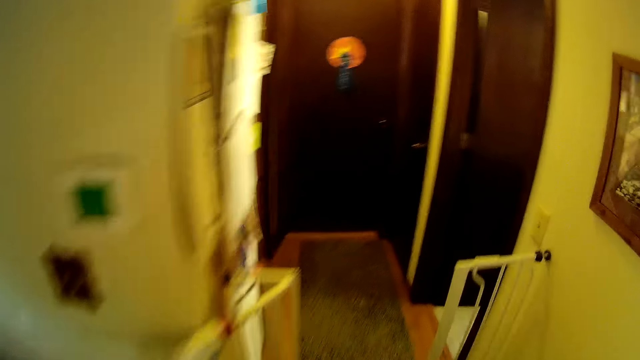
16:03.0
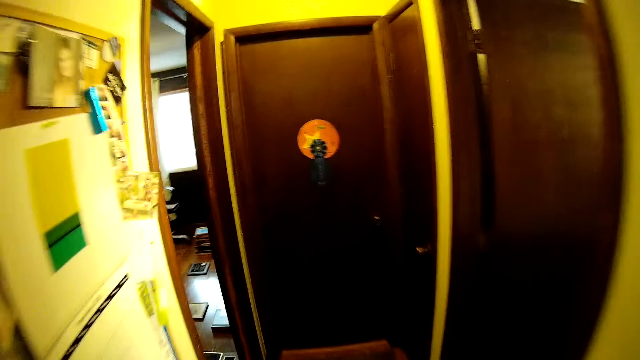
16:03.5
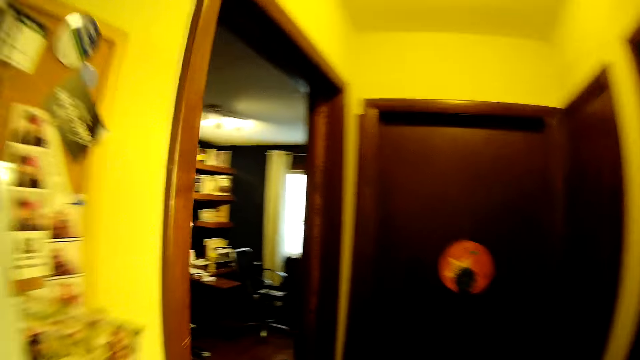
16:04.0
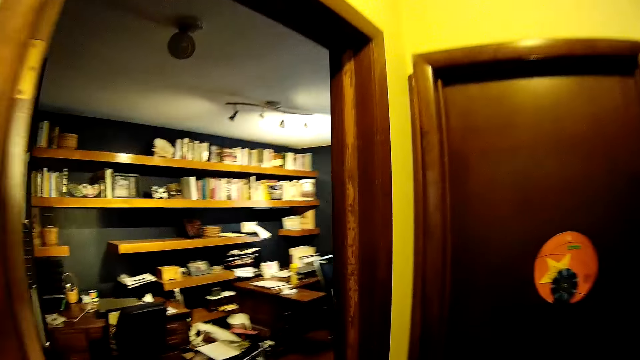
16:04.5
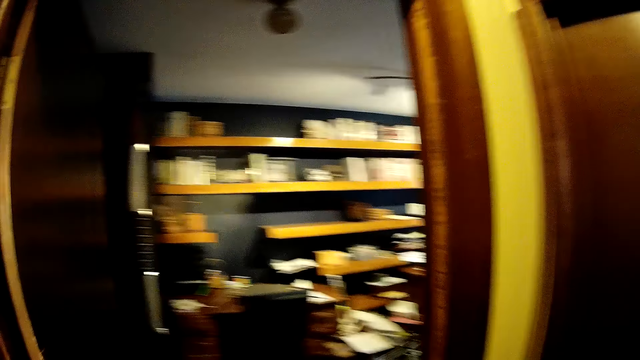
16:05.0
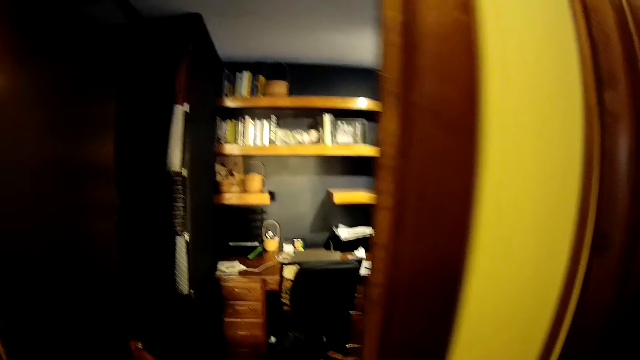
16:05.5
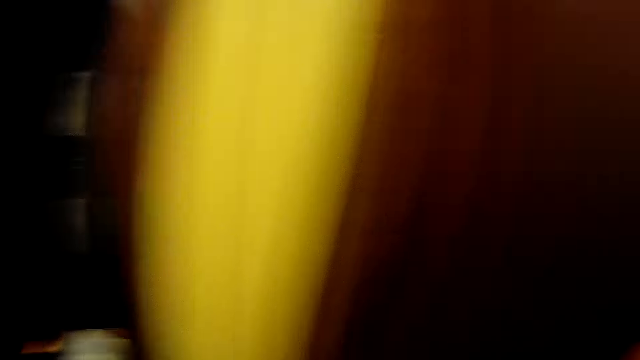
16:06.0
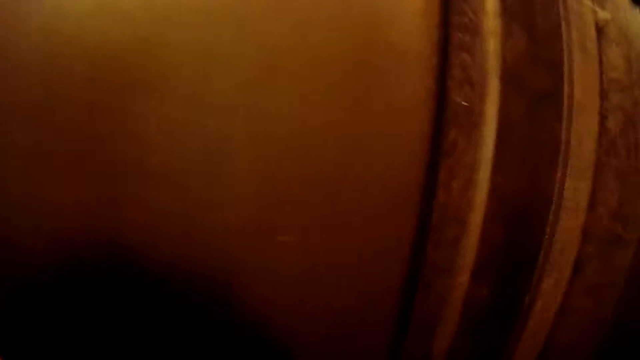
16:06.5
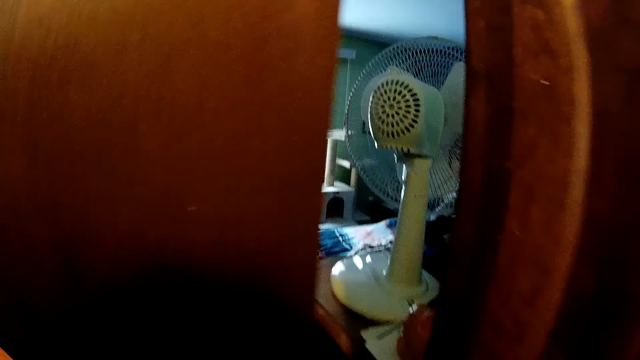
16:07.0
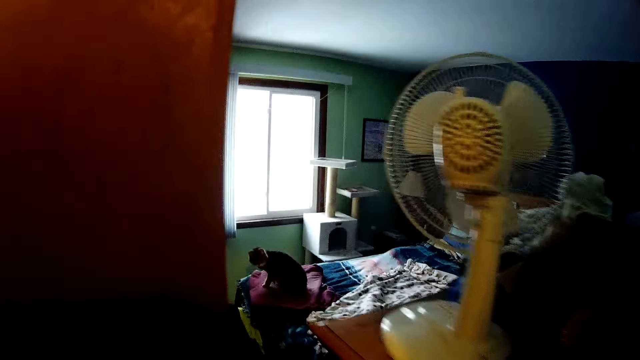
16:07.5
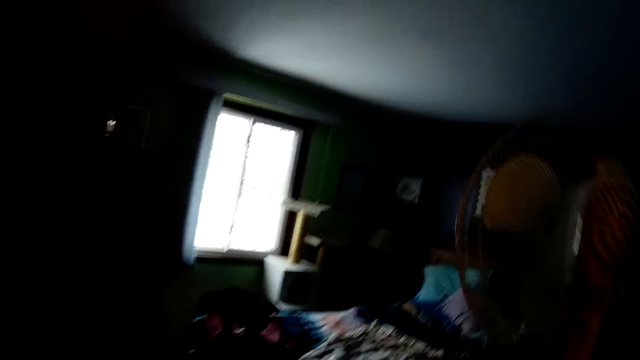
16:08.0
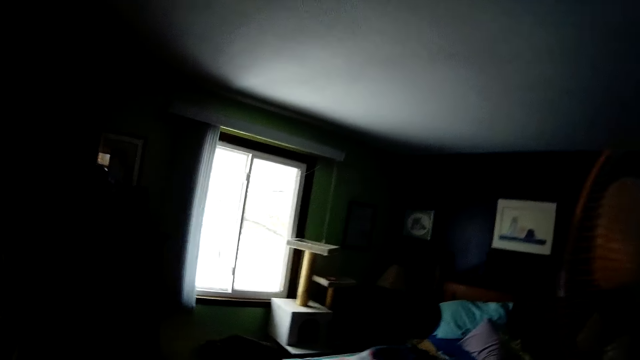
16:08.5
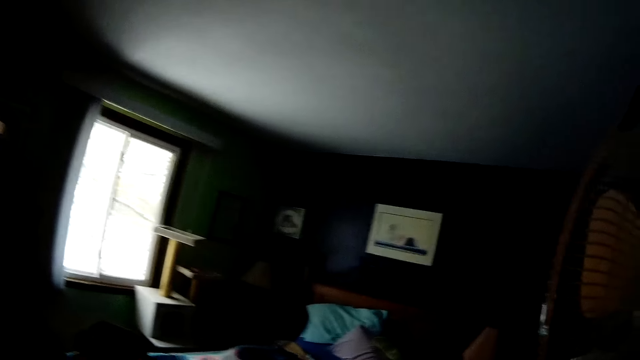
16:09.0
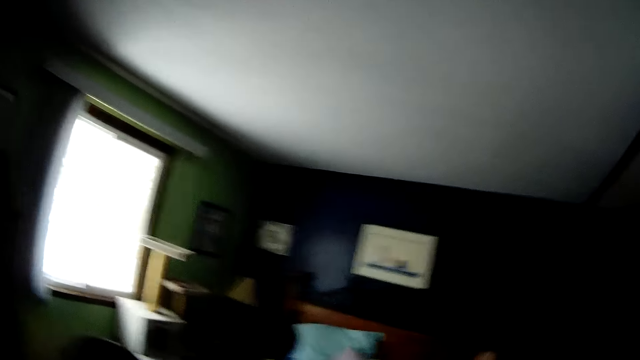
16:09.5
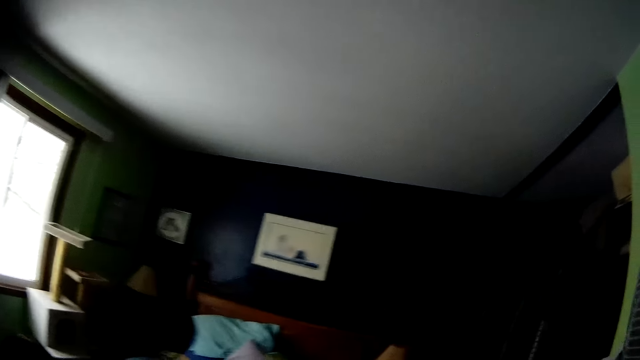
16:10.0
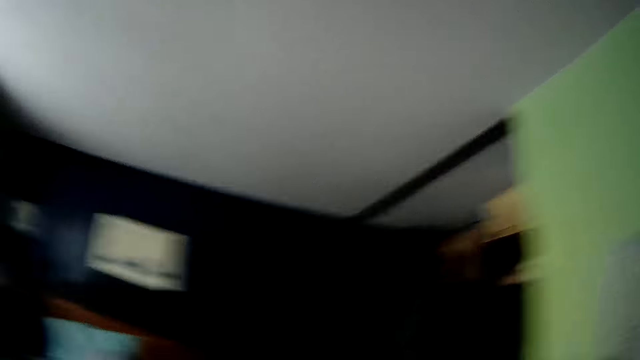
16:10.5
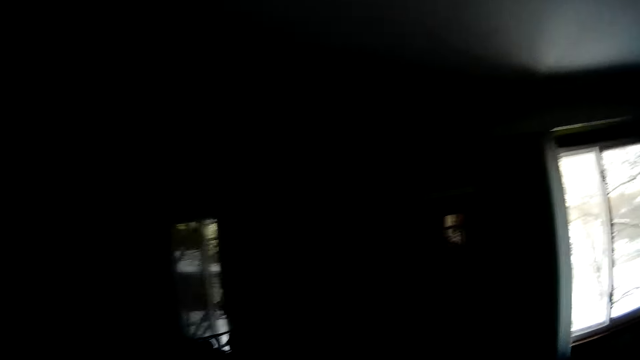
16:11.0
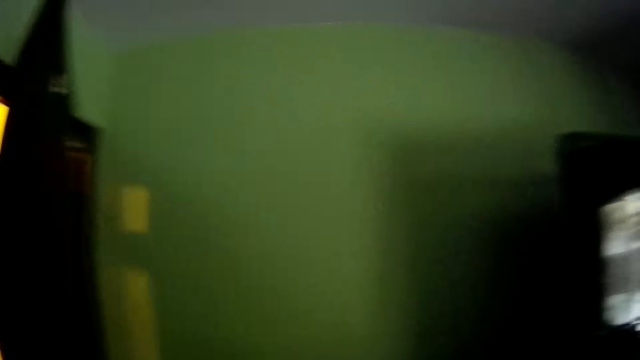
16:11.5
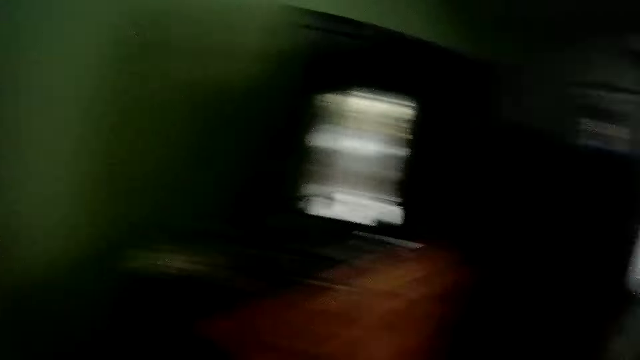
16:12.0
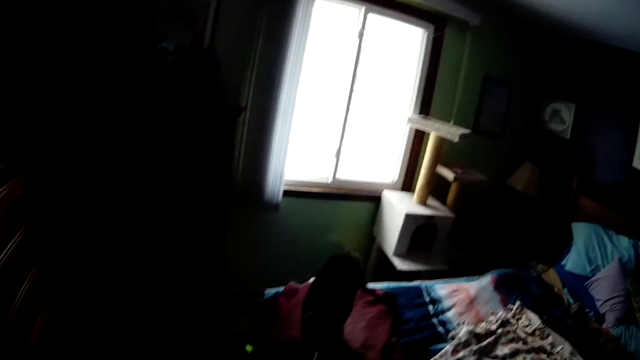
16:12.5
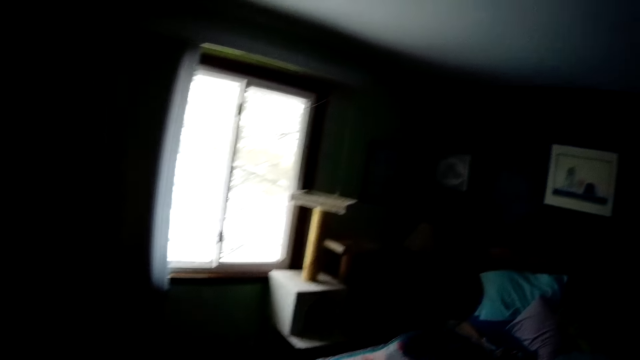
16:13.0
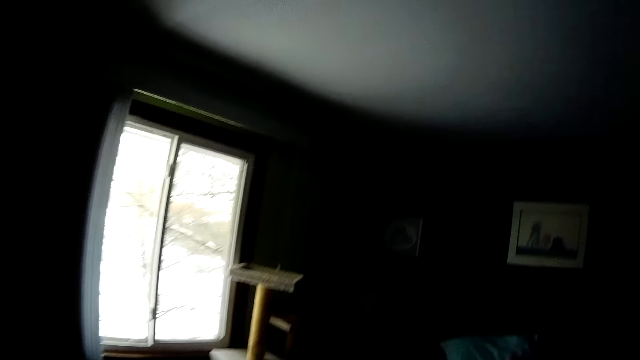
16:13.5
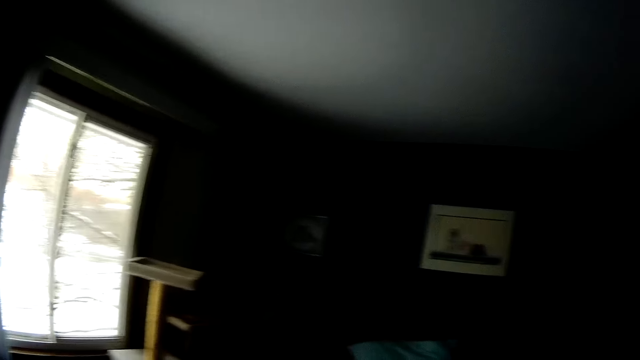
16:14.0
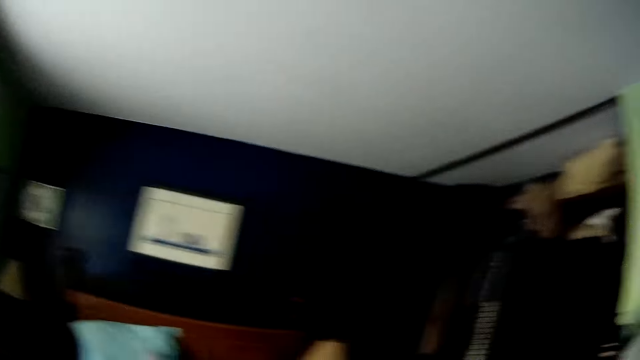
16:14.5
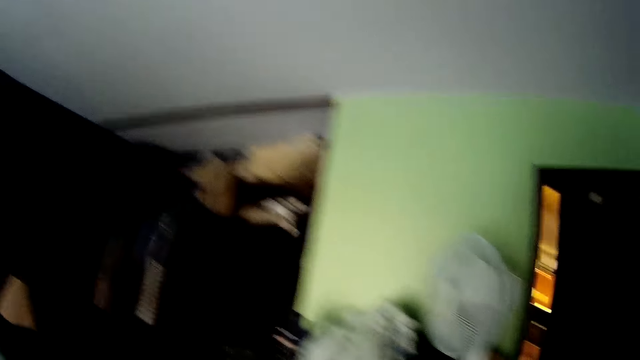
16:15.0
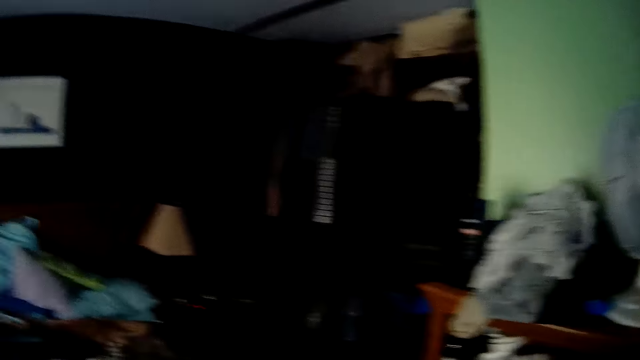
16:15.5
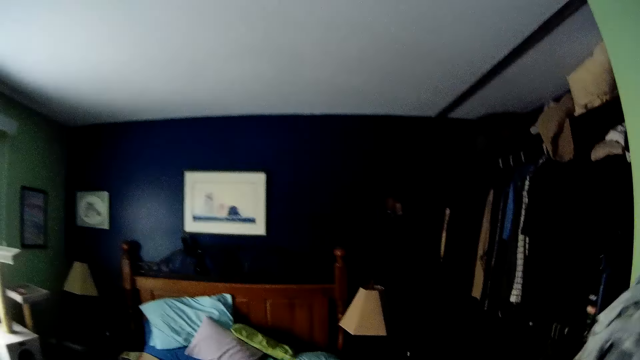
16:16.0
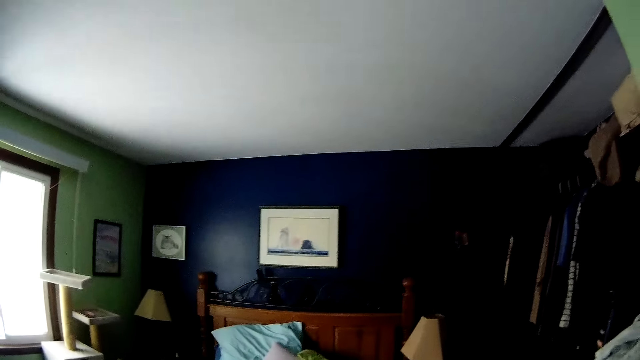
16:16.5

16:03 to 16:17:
The camera wearer opens a door. They walk into a room. They turn around. A cat leaves a bed.

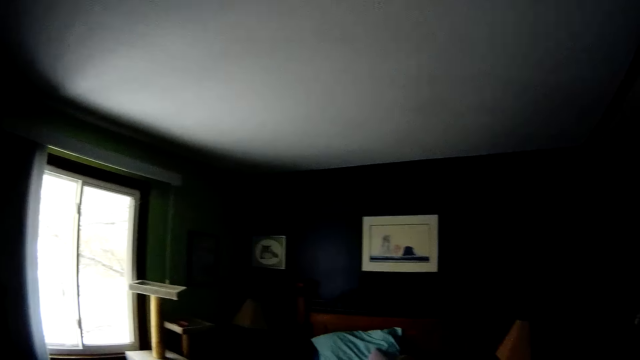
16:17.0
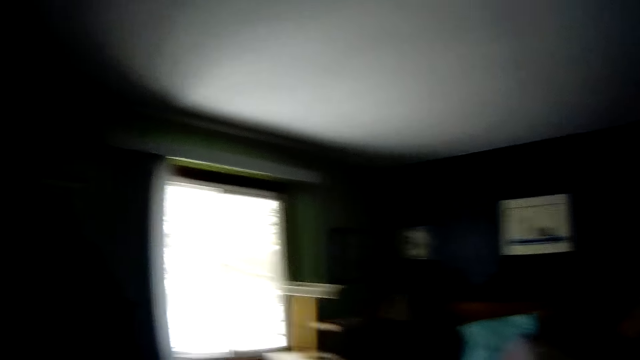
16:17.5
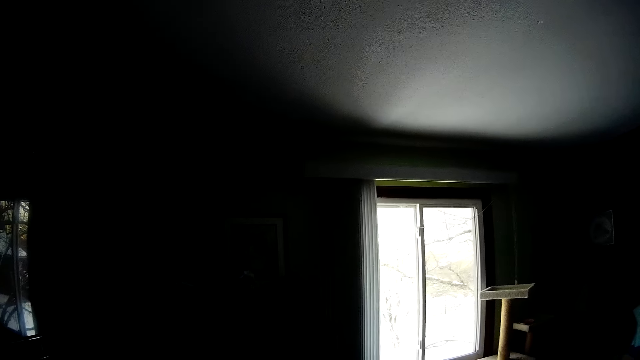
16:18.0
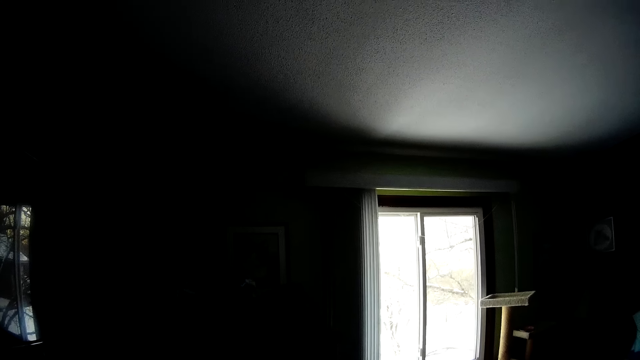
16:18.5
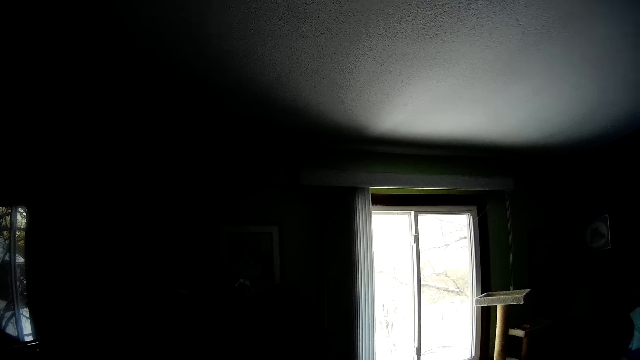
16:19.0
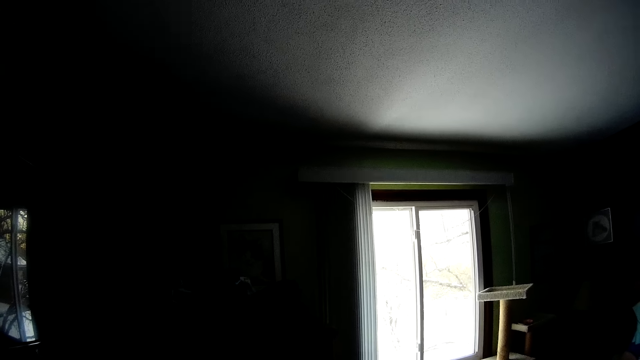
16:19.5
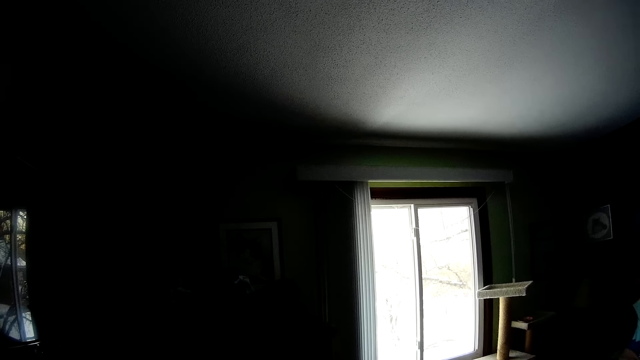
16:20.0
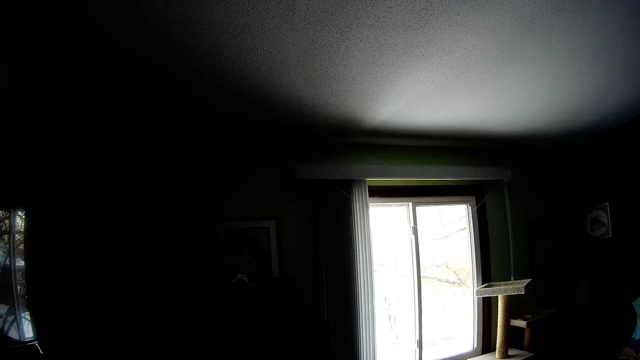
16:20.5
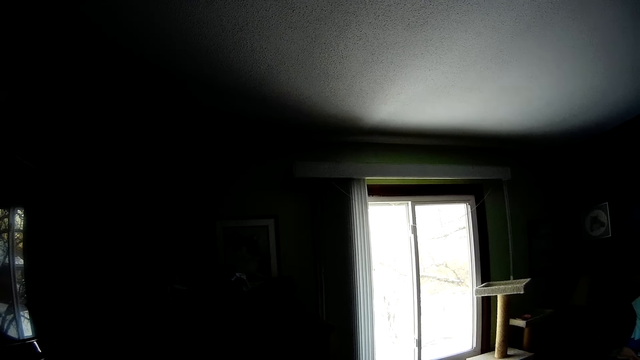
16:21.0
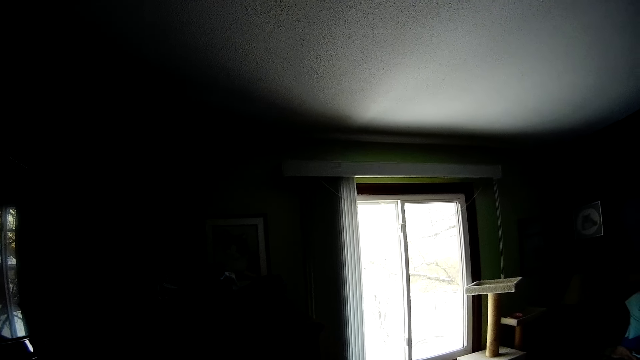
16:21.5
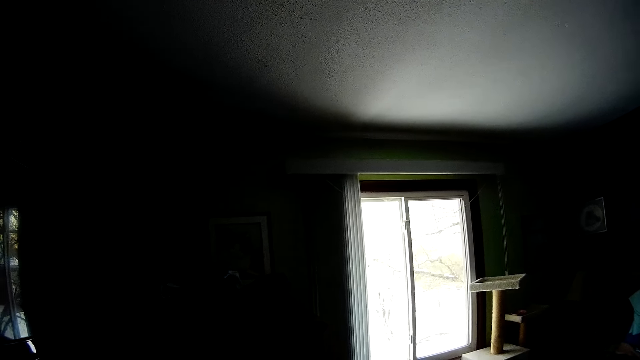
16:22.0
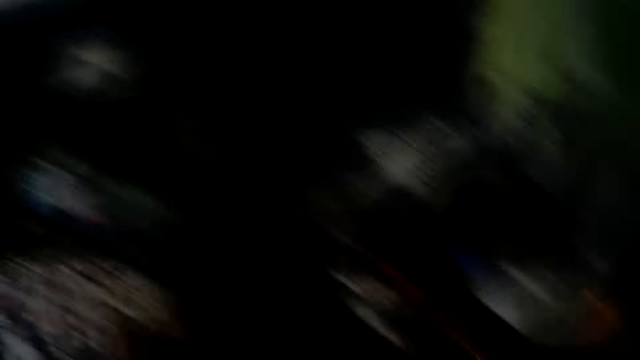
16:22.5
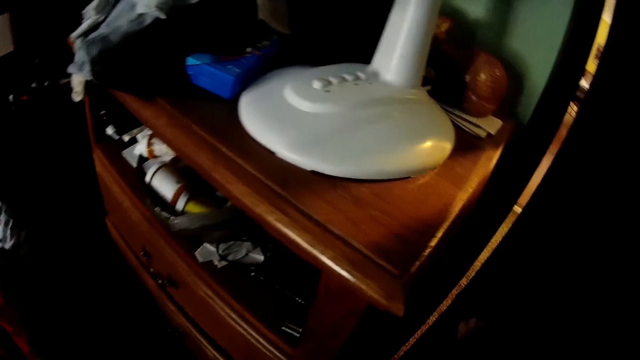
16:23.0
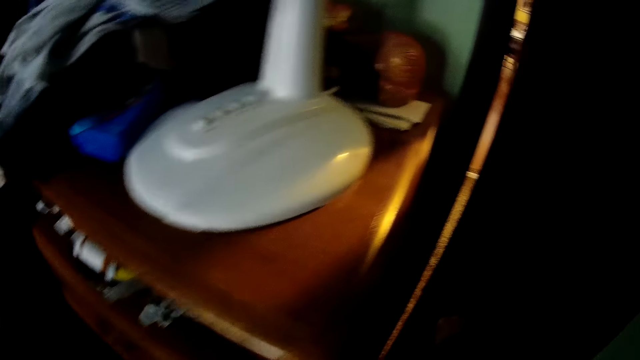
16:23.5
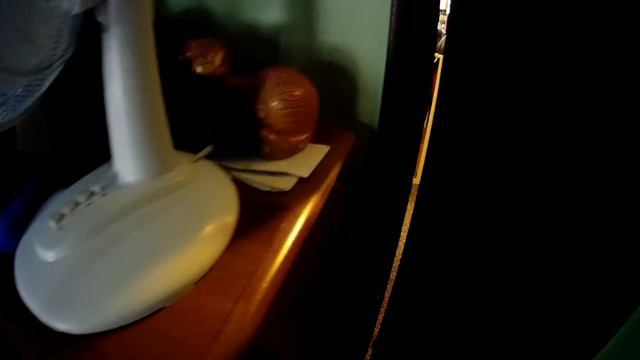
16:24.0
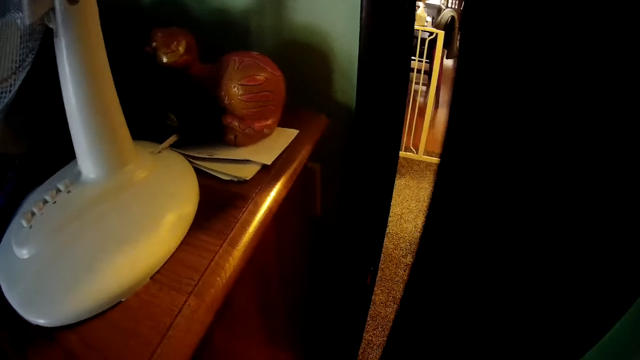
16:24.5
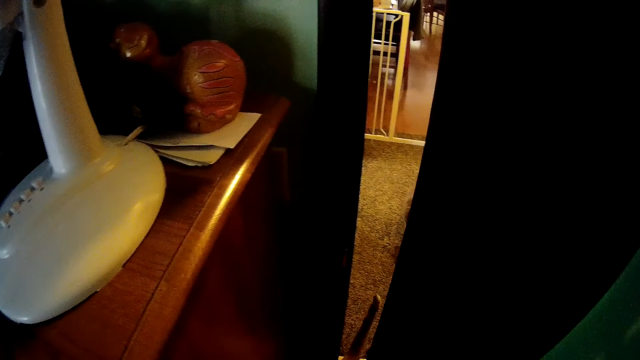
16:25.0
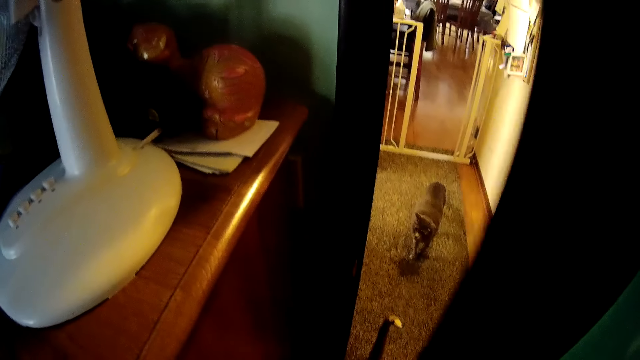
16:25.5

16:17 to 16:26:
The camera wearer opens the door.
